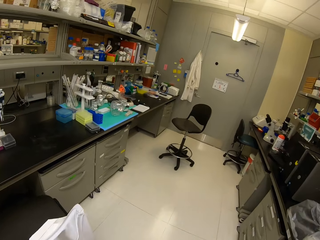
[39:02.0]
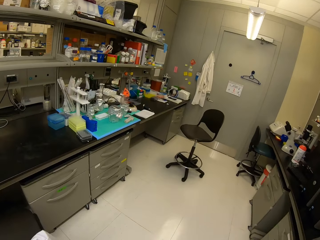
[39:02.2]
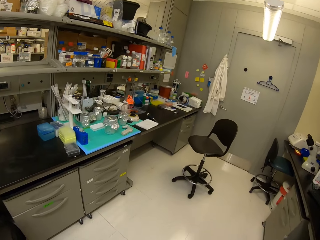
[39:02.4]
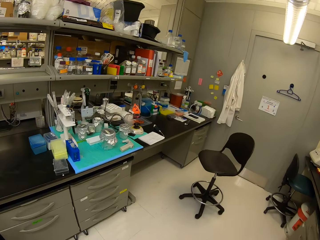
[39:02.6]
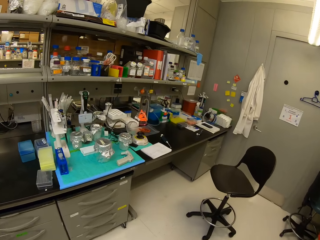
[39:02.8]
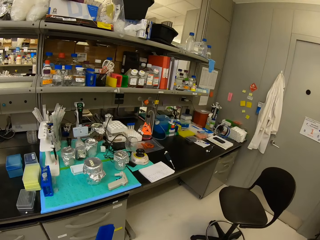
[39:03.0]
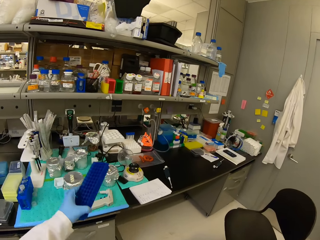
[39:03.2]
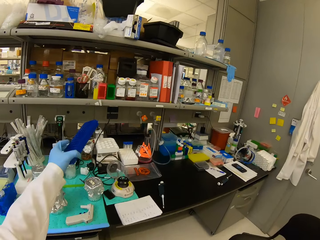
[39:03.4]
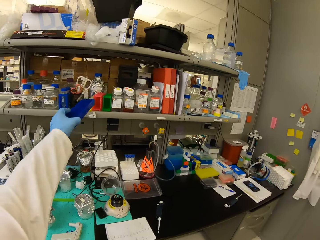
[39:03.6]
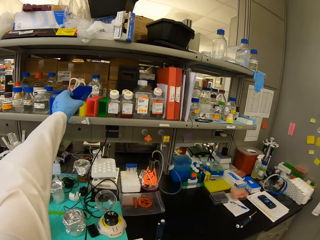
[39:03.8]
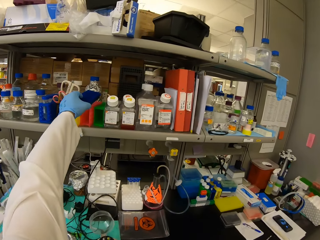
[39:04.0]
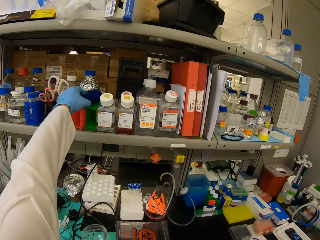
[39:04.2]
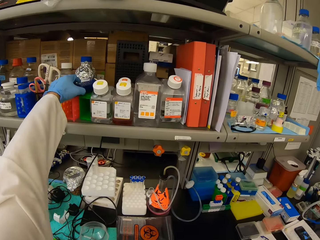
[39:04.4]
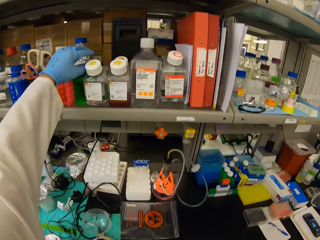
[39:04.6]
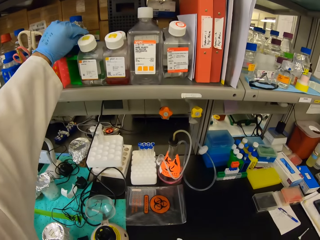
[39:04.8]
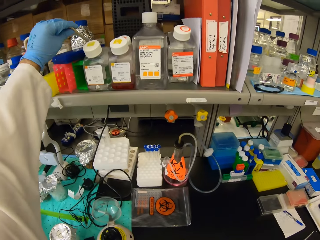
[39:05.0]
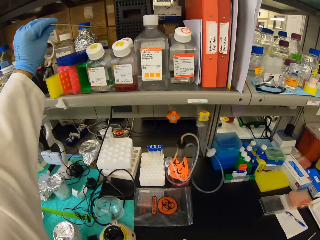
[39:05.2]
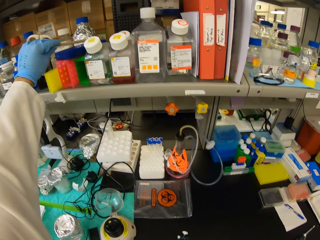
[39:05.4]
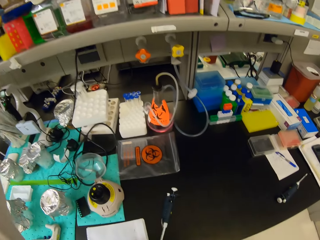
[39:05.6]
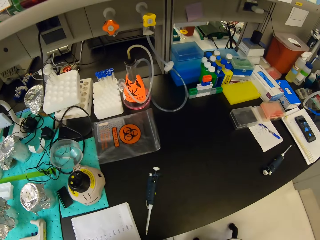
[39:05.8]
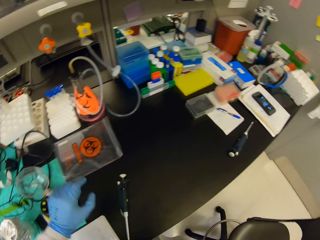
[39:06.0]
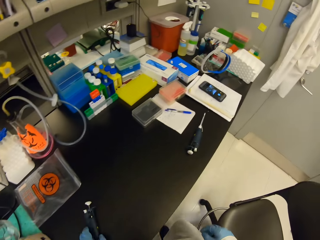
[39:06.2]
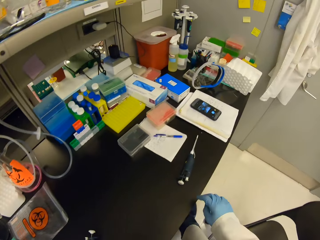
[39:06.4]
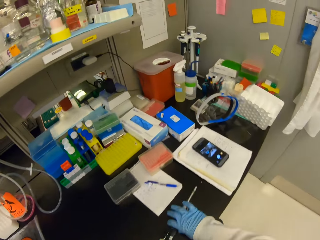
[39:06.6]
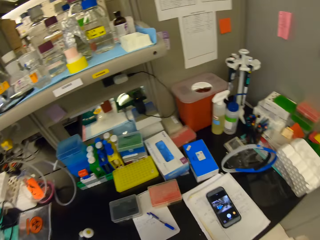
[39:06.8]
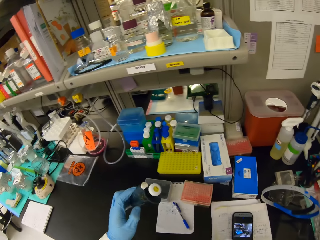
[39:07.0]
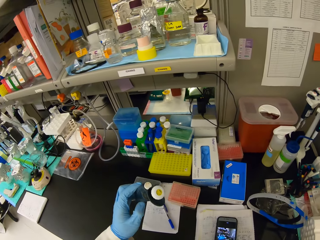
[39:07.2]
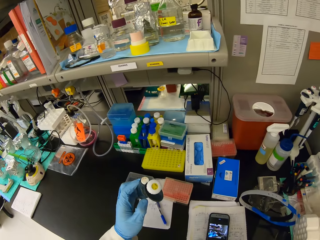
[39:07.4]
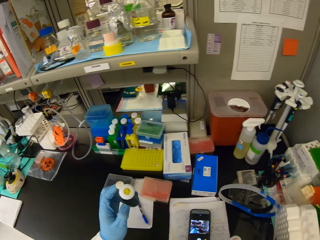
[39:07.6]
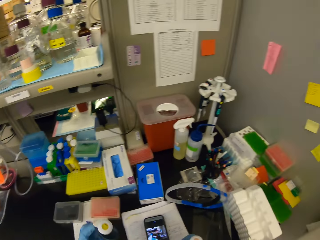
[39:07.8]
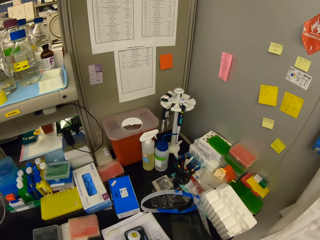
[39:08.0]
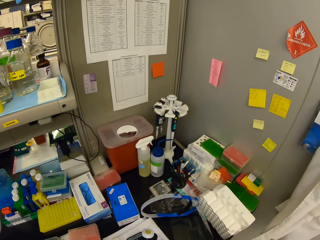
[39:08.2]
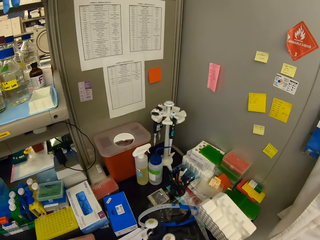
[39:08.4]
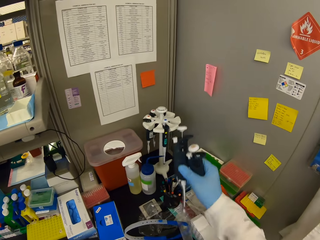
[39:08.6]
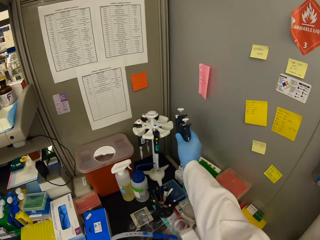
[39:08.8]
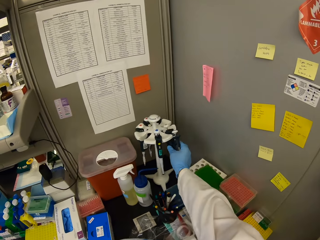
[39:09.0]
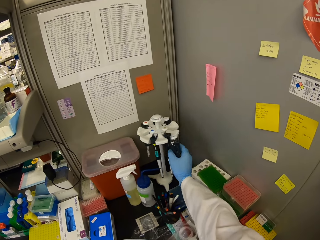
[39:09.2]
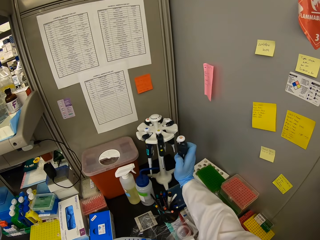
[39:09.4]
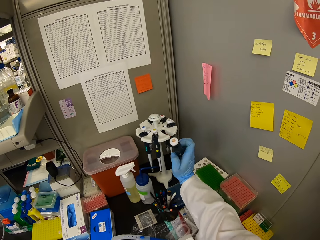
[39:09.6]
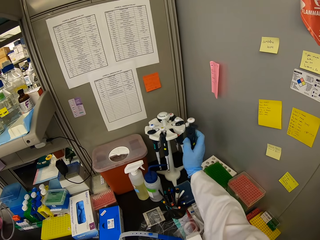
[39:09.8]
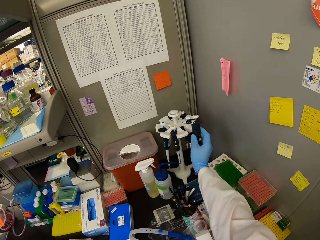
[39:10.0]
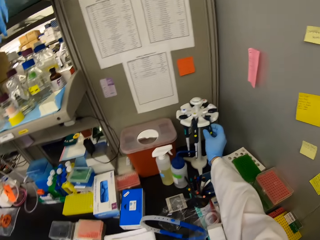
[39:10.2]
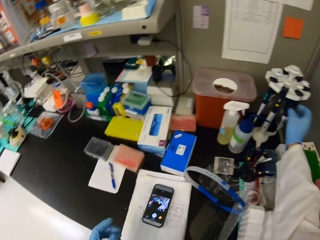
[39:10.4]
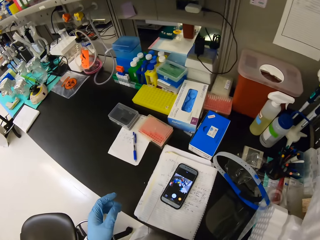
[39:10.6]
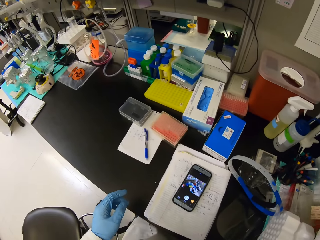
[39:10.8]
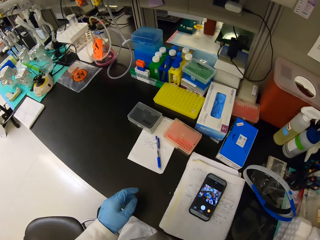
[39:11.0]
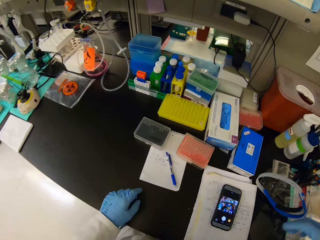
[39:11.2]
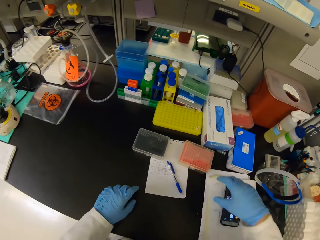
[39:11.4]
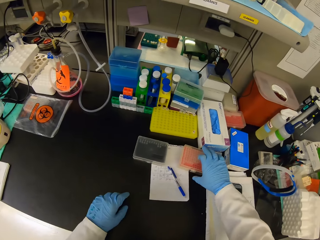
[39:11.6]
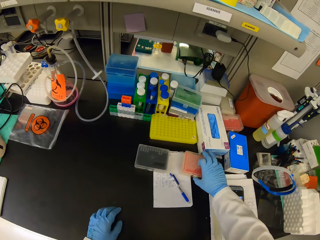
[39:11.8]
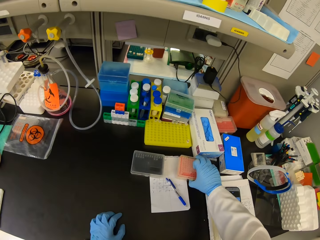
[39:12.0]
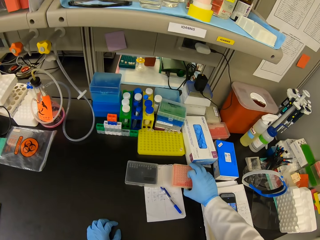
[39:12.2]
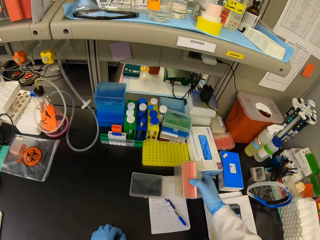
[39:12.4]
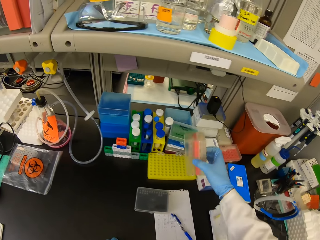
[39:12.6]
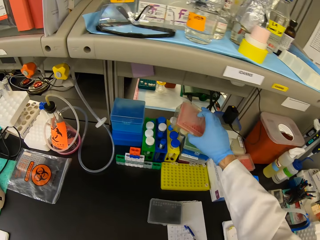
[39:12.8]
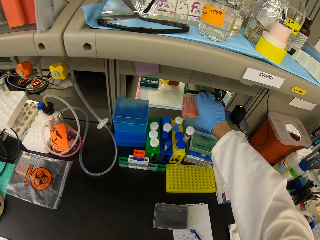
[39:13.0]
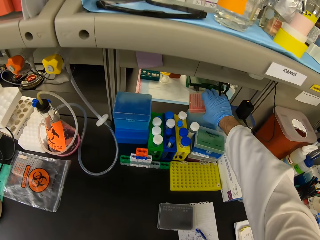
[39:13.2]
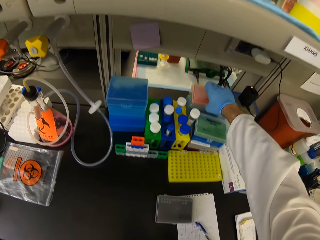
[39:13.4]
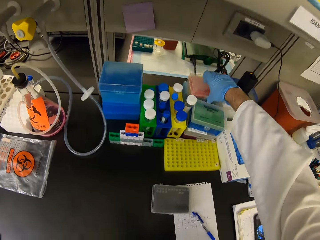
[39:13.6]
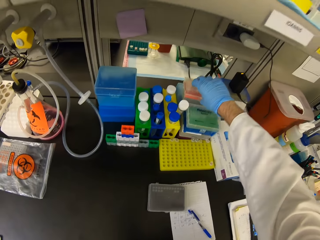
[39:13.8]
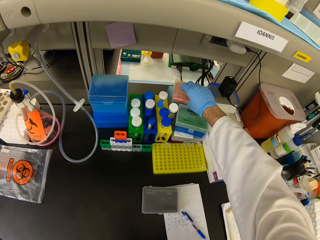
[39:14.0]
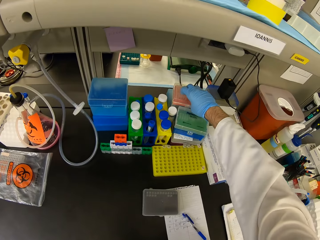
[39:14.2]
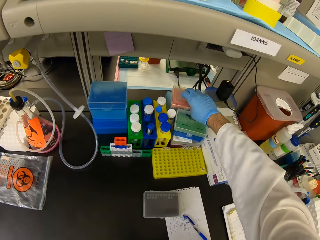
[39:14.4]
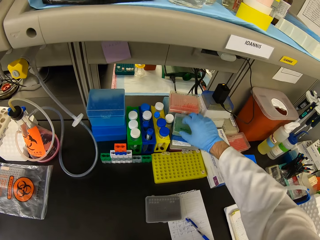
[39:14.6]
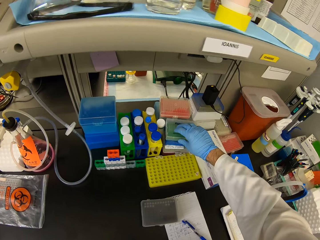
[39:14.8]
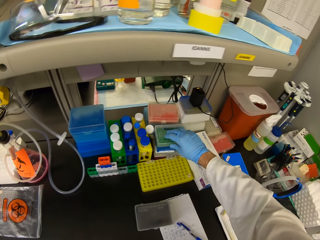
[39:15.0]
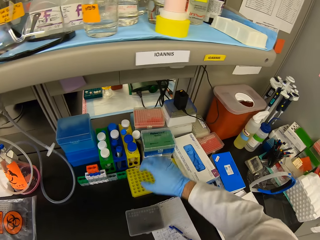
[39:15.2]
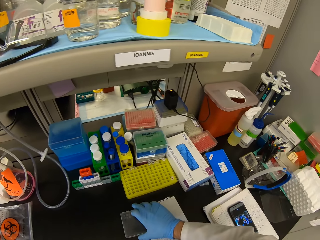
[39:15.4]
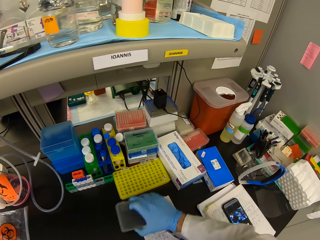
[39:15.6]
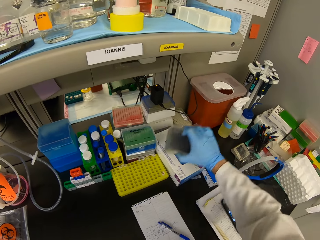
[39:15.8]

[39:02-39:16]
The camera wearer puts the blue test tube rack on a shelf. They pick the syringe on the table. They look at the syringe. They place the syringes on the syringe holder. They stare around. They pick the orange test tube rack or well plate on the table. They put away the well plate.

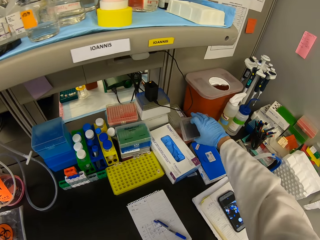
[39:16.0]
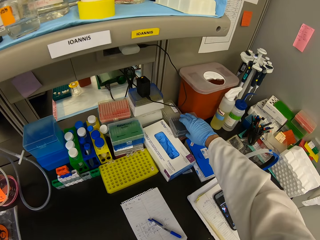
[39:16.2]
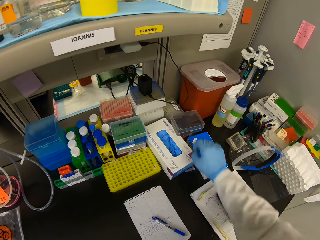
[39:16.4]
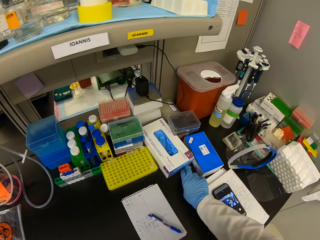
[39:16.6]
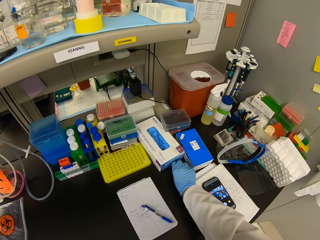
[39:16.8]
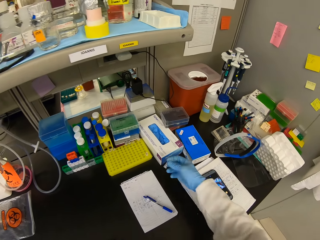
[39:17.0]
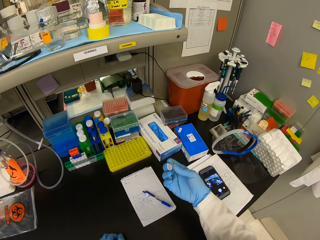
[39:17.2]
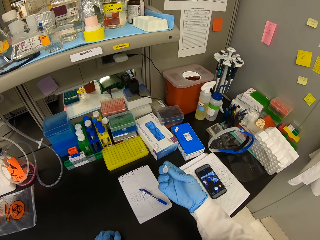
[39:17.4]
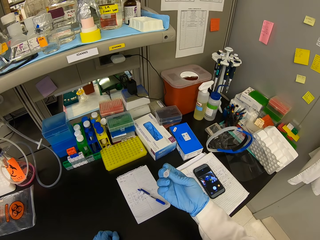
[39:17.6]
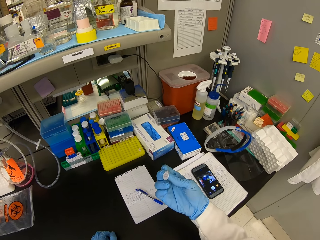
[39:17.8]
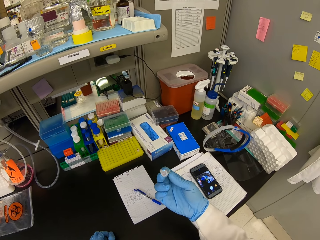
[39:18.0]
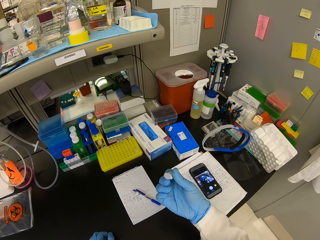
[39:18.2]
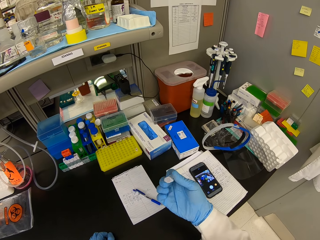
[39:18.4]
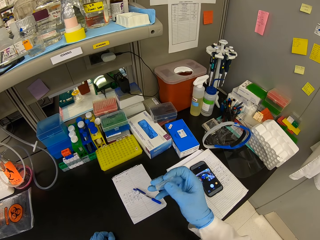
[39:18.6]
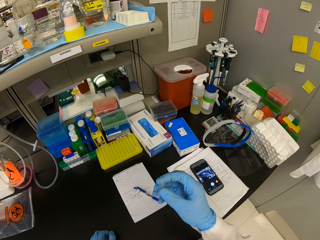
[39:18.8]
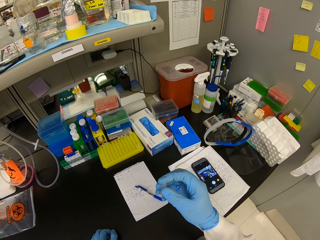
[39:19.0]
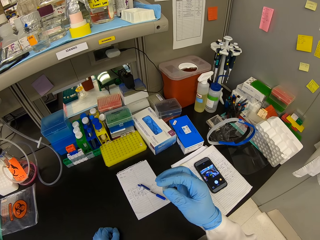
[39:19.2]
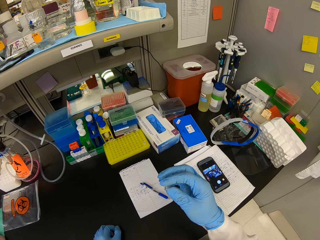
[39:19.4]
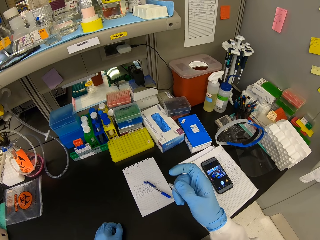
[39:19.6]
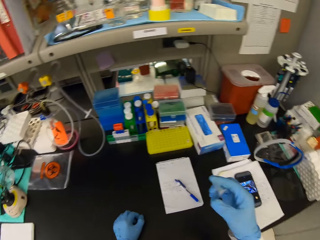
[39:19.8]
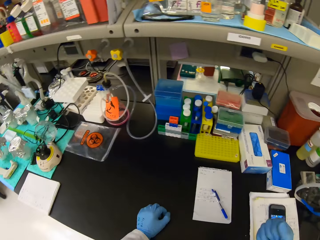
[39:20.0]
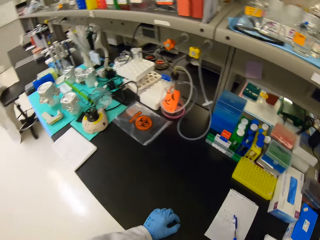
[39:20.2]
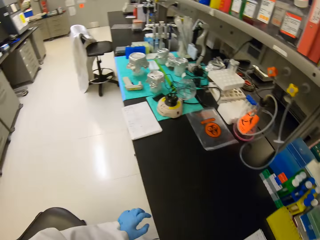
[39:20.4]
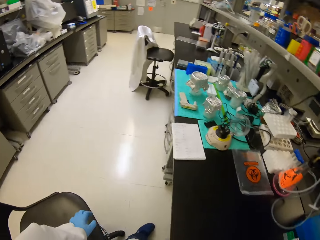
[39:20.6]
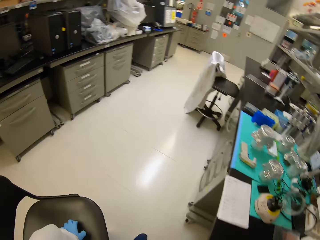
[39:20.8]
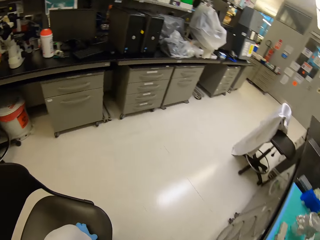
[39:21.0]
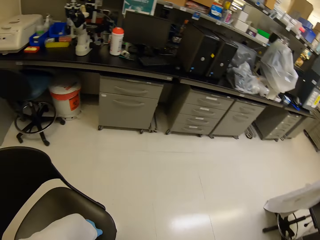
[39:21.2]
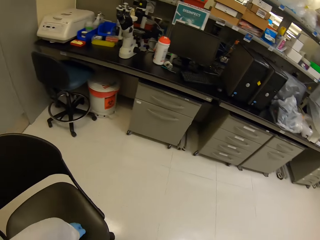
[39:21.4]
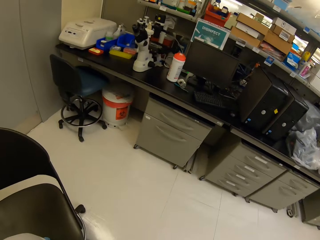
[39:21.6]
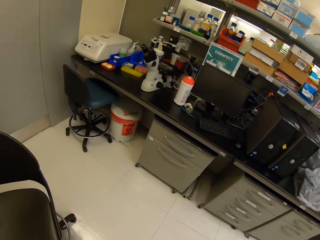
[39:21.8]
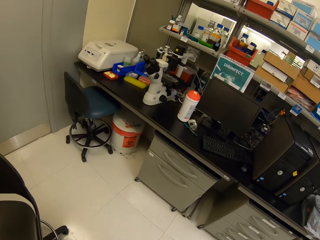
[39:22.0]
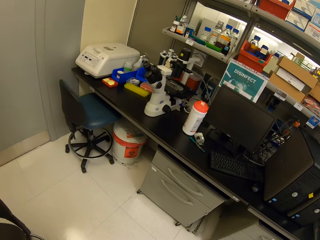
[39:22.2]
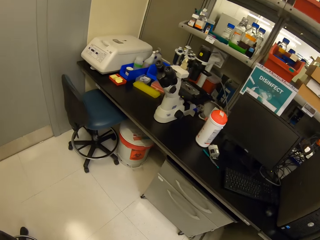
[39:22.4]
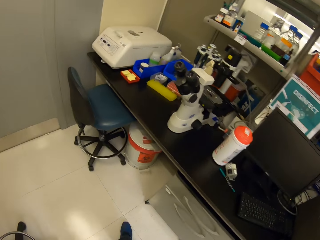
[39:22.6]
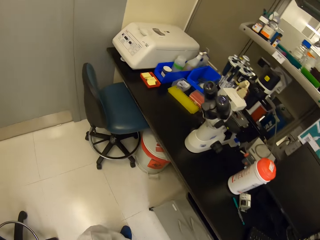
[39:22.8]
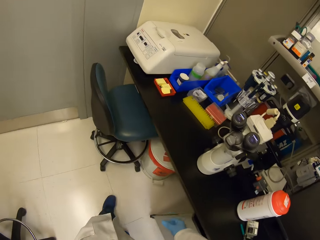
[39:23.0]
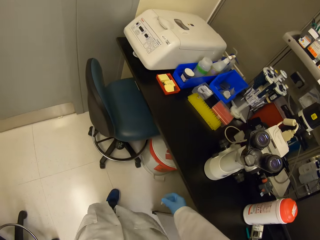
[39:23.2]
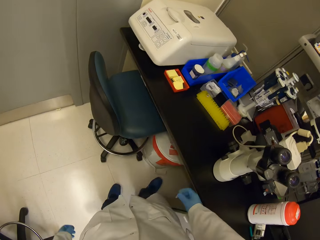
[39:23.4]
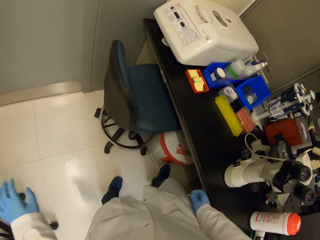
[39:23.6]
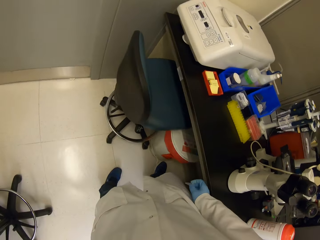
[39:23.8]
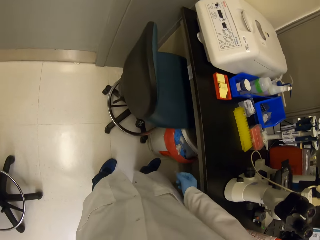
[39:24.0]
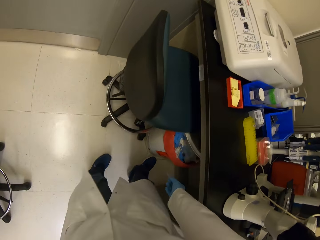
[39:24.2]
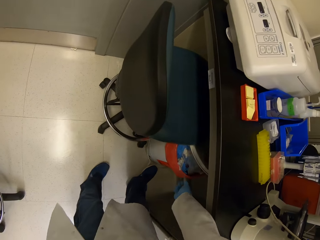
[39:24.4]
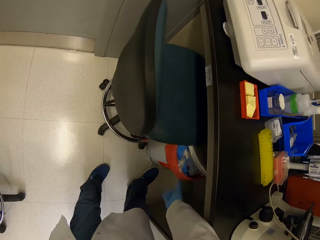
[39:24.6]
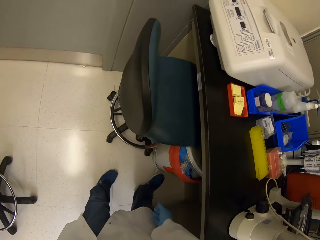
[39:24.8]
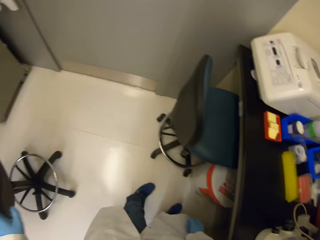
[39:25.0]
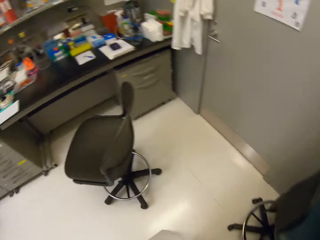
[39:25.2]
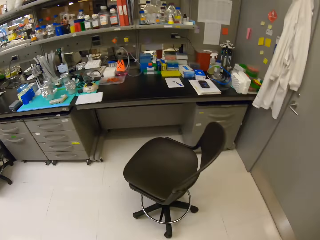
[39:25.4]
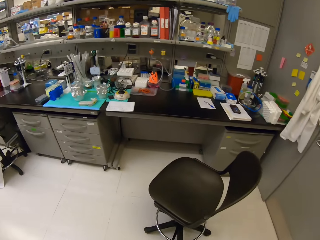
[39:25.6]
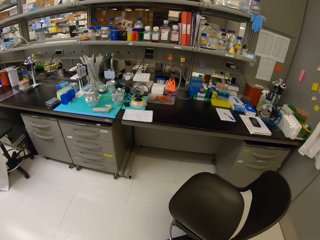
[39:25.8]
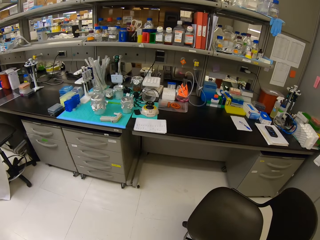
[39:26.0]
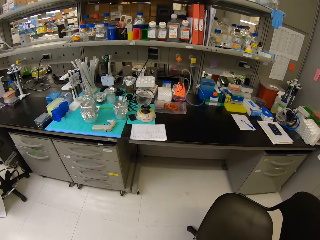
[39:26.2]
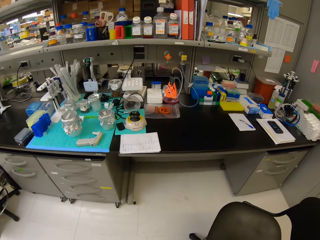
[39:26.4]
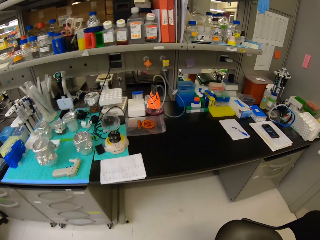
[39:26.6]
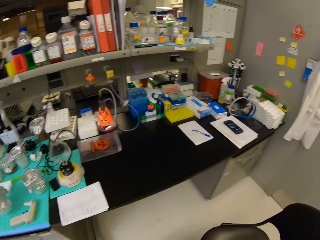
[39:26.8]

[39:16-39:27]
The camera wearer picks a test tube or eppendorf tube on the table. They look at the eppendorf tube. They stare around. They walk around. They open a dust bin with a leg. They put the test tube in the dust bin. They look around. They walk towards the table ahead.
